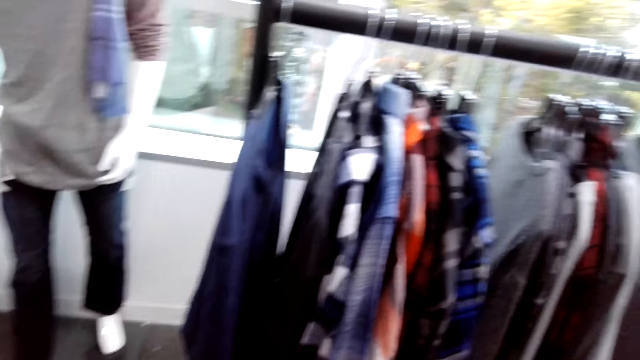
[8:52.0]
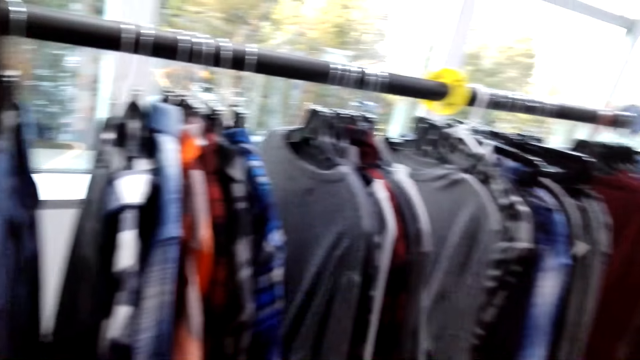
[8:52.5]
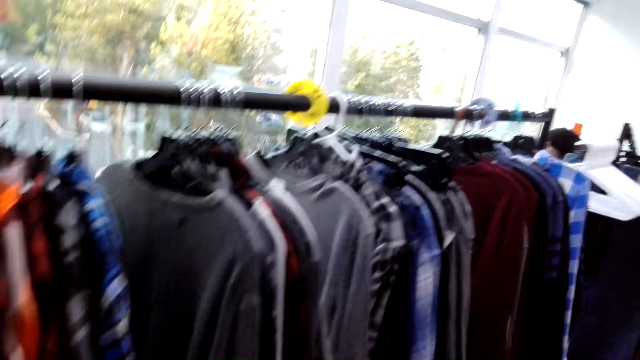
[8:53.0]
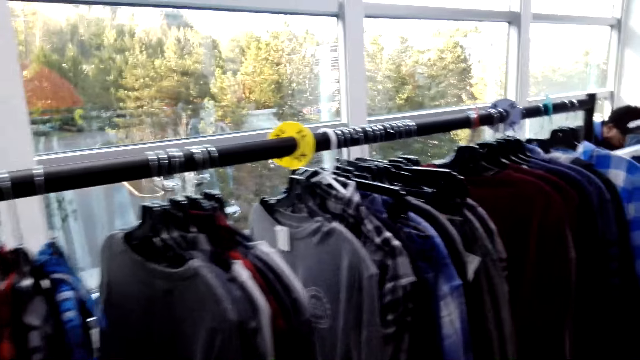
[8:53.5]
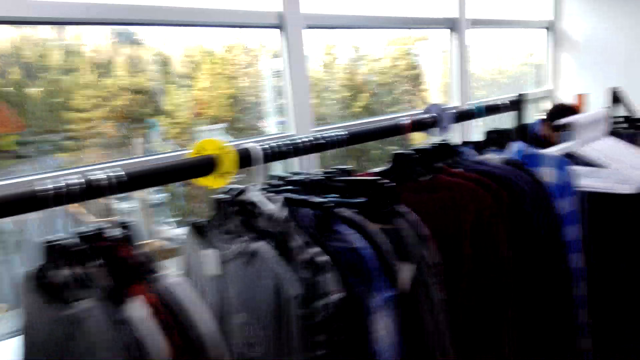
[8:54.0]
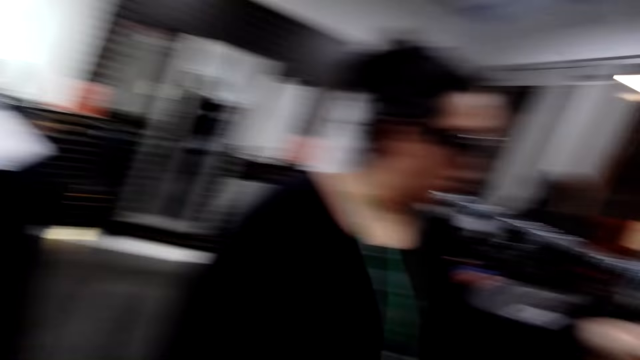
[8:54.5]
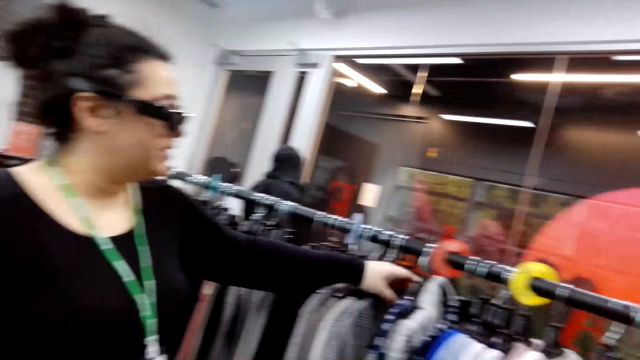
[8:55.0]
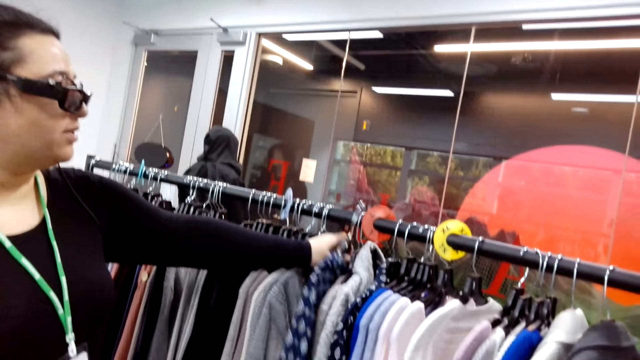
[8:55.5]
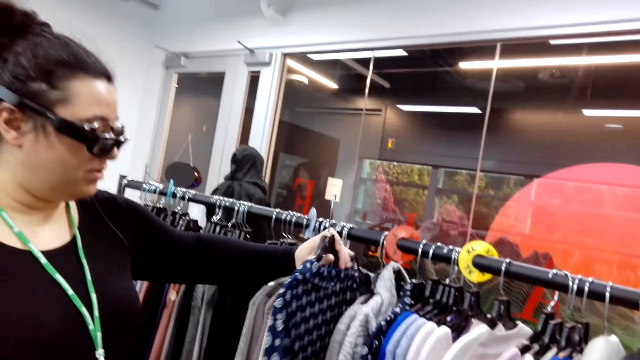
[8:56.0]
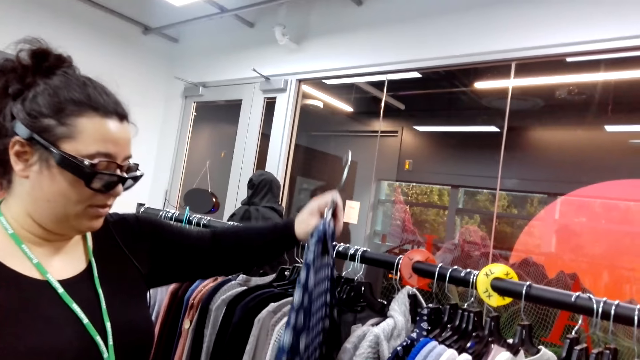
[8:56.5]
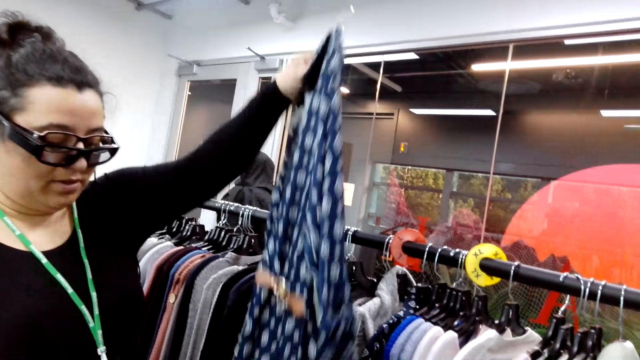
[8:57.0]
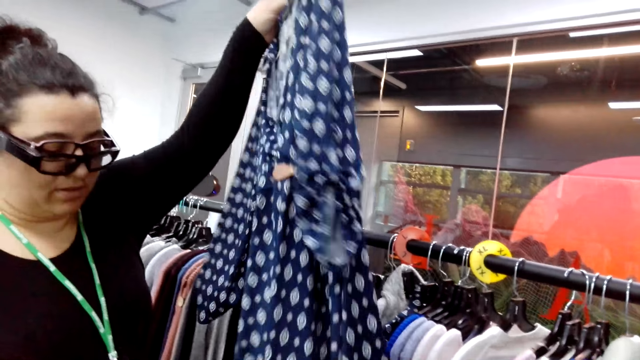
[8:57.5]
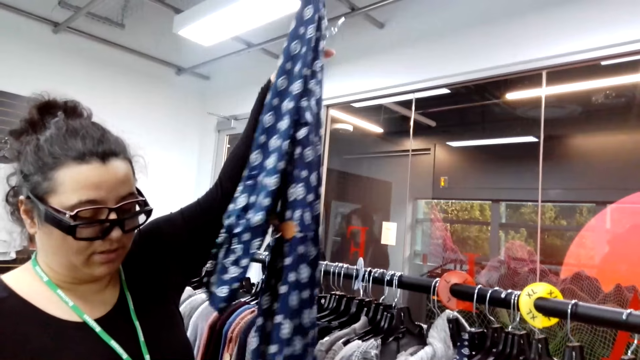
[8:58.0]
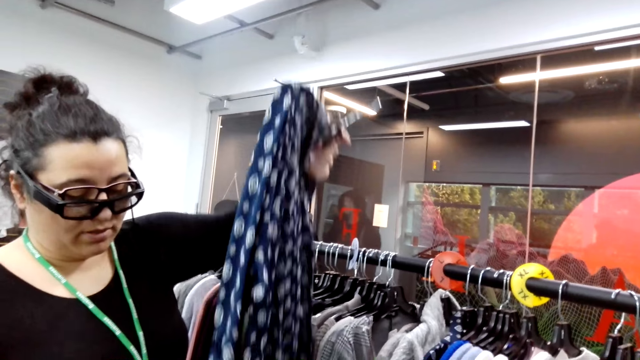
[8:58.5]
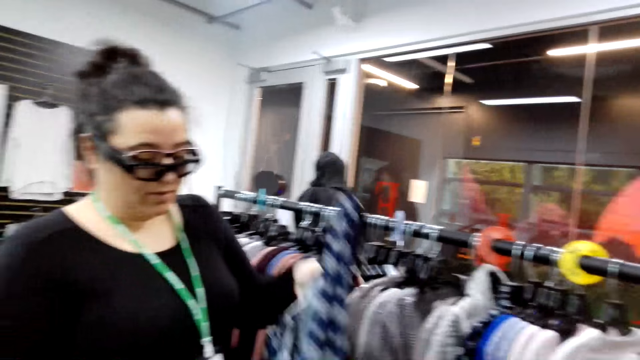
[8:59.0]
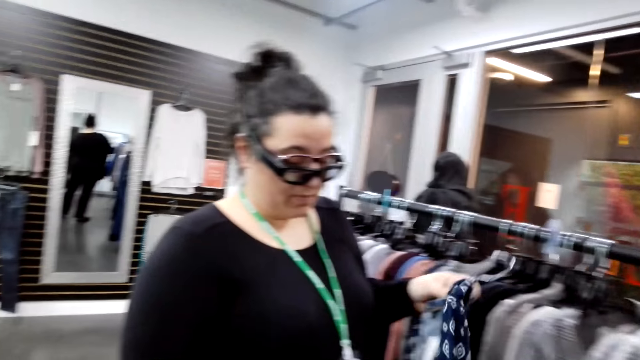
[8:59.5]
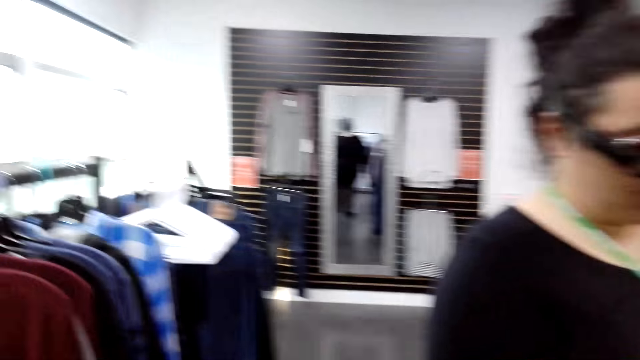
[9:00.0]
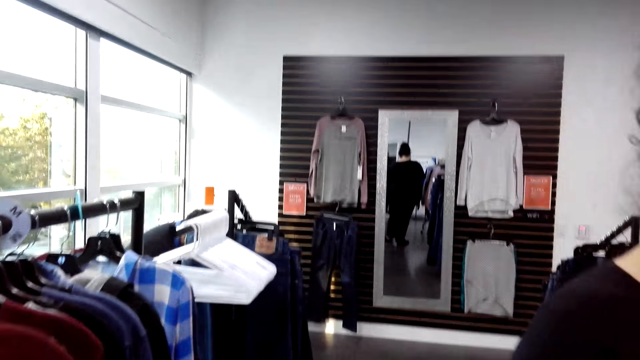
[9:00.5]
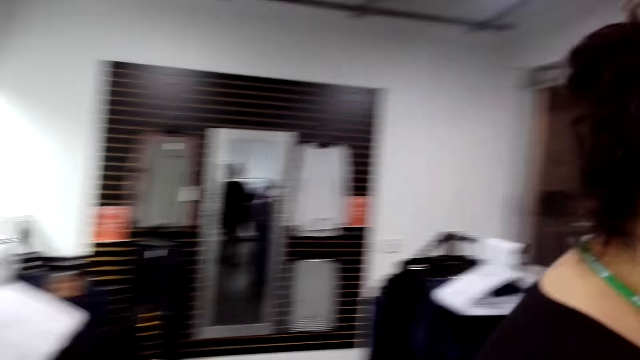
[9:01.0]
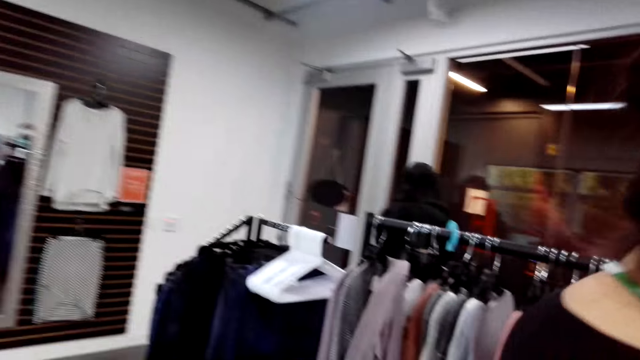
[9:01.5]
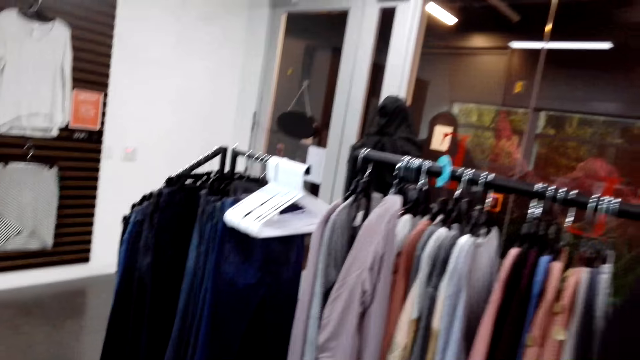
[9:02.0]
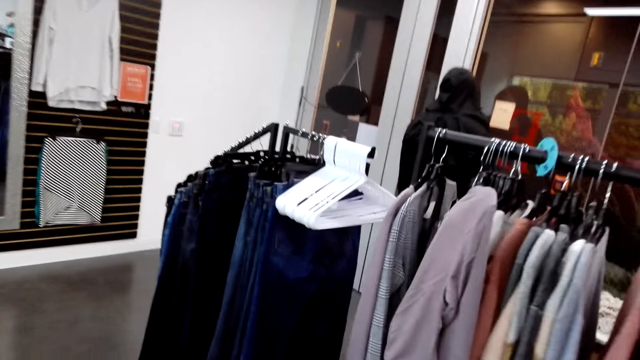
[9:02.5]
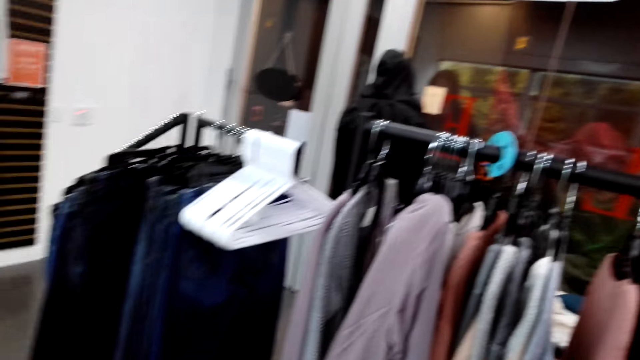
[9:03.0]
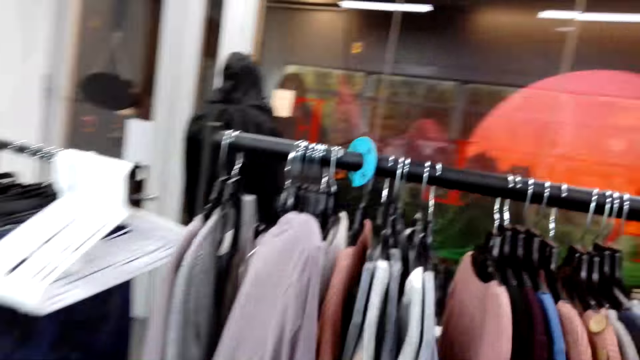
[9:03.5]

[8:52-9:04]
A lady picks the dress from the hanging line. The lady moves a cloth. The camera wearer walks in the store. They look around the room.

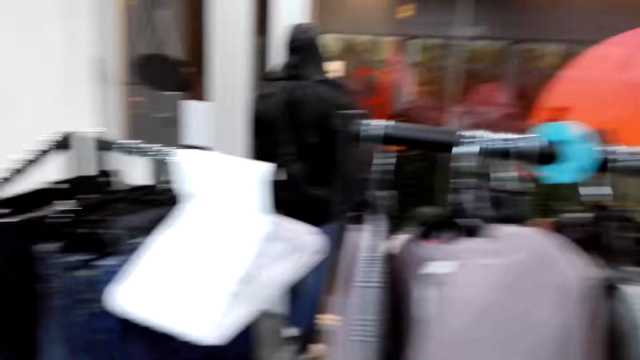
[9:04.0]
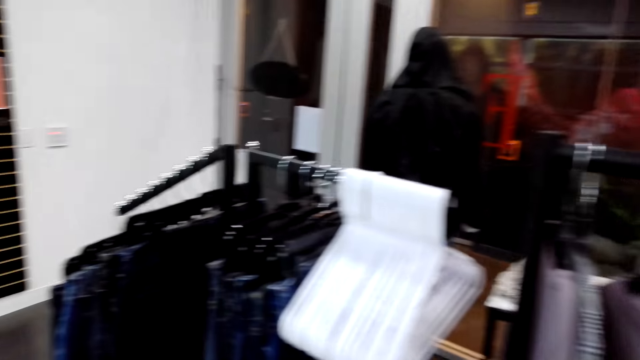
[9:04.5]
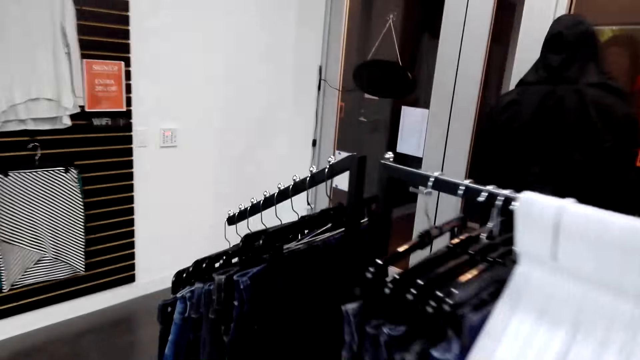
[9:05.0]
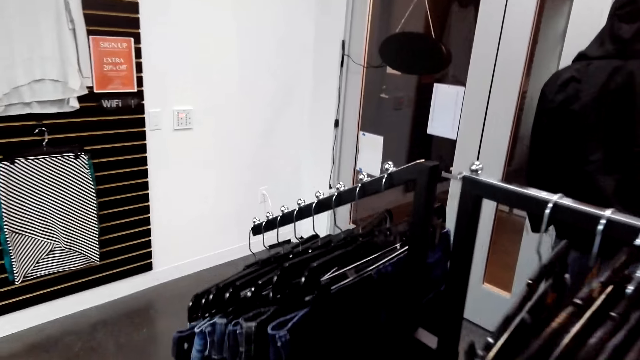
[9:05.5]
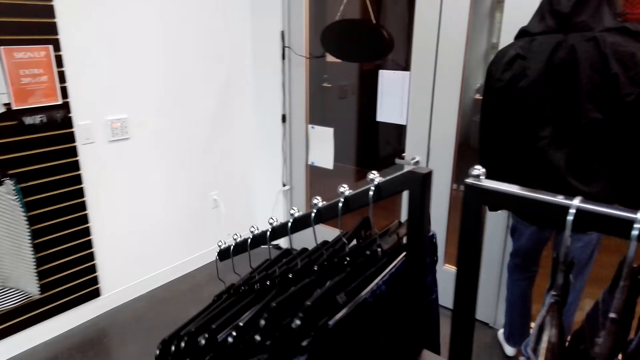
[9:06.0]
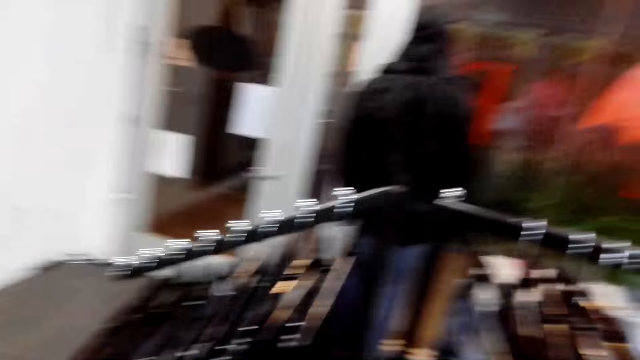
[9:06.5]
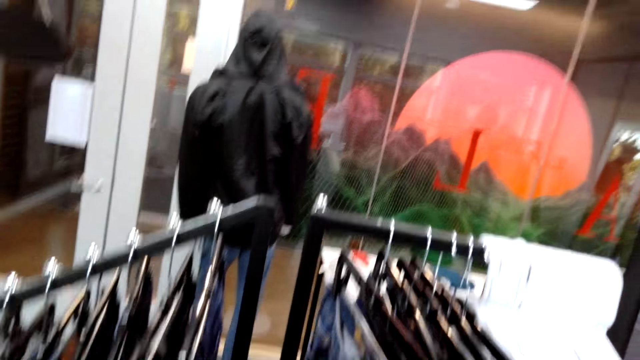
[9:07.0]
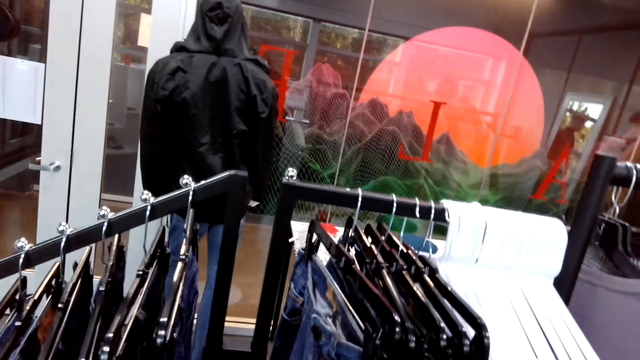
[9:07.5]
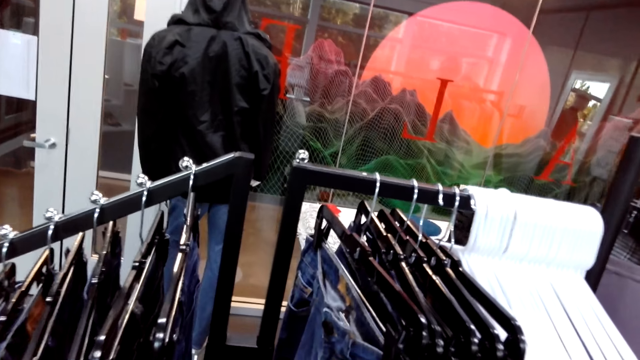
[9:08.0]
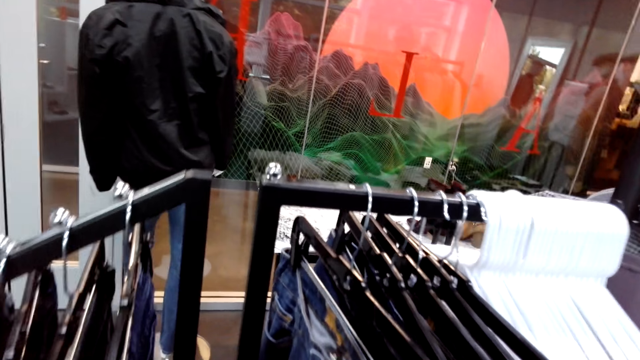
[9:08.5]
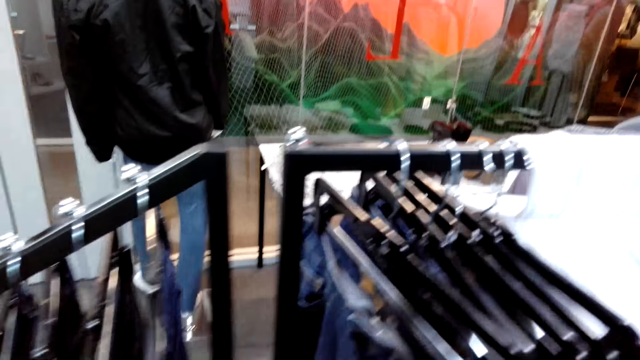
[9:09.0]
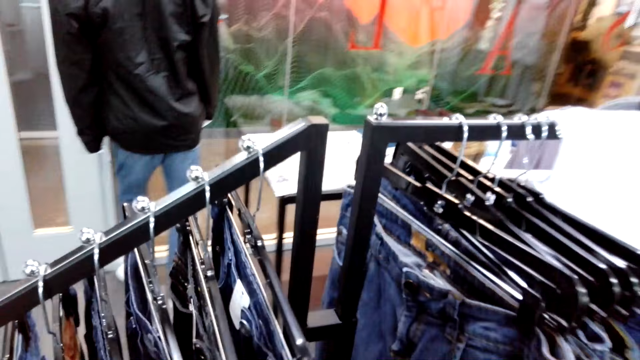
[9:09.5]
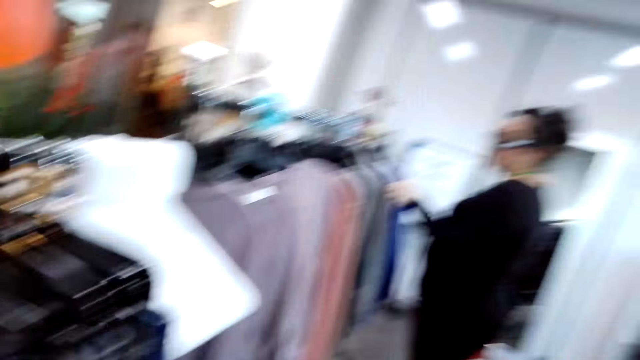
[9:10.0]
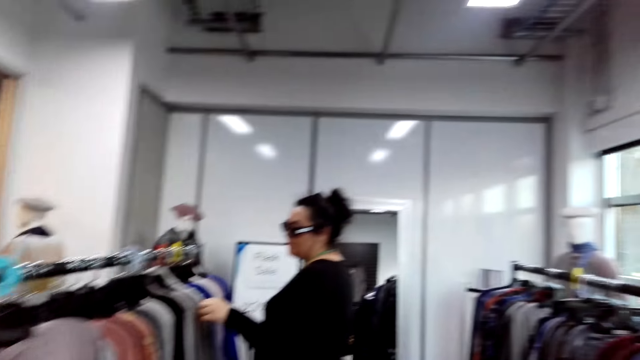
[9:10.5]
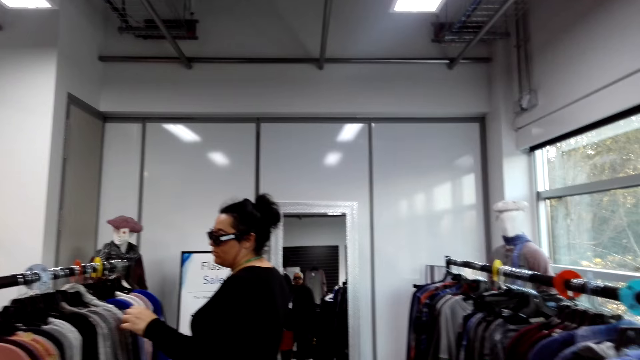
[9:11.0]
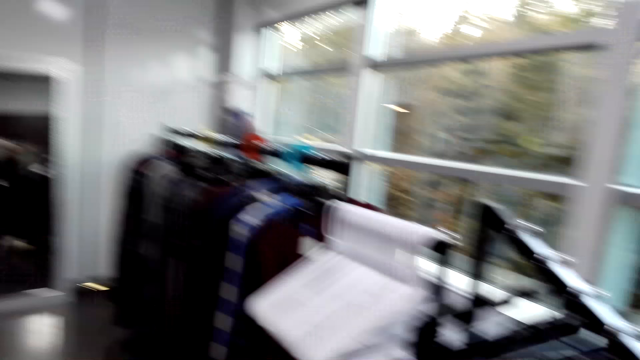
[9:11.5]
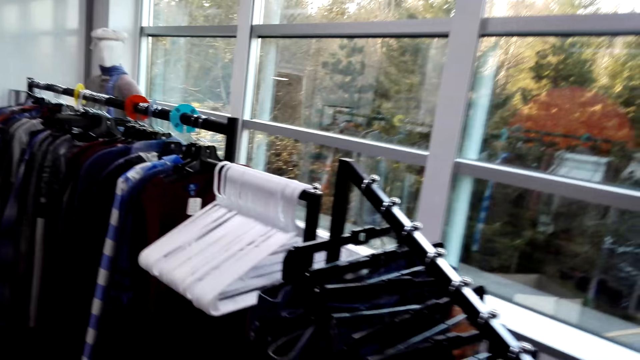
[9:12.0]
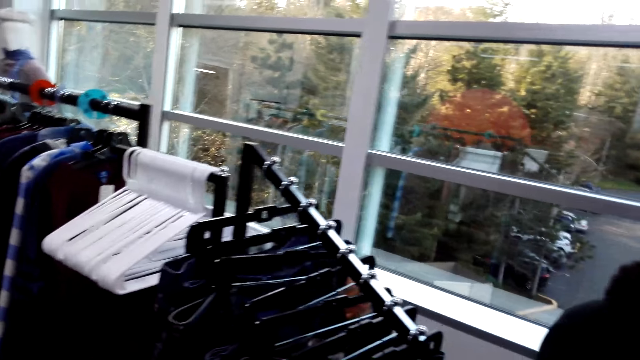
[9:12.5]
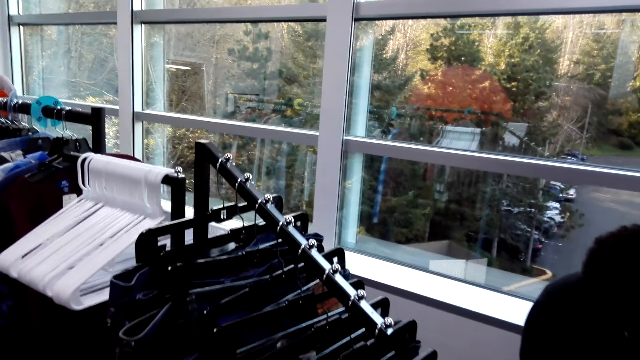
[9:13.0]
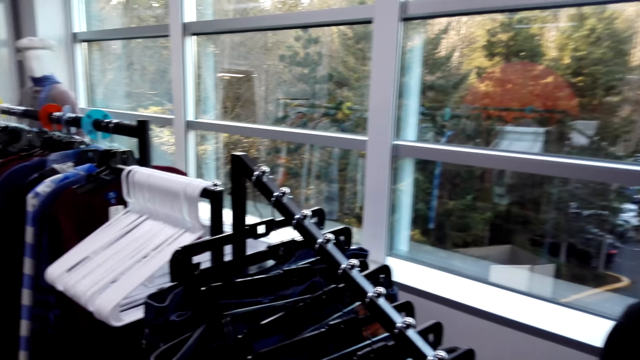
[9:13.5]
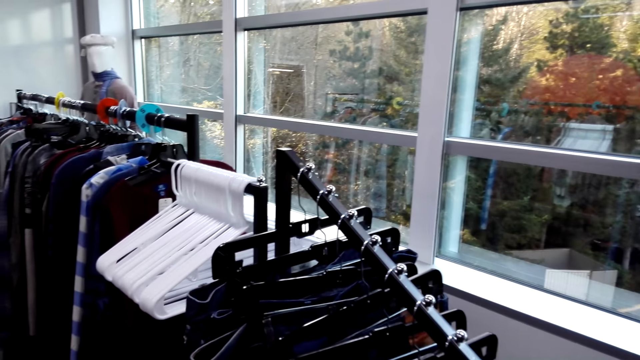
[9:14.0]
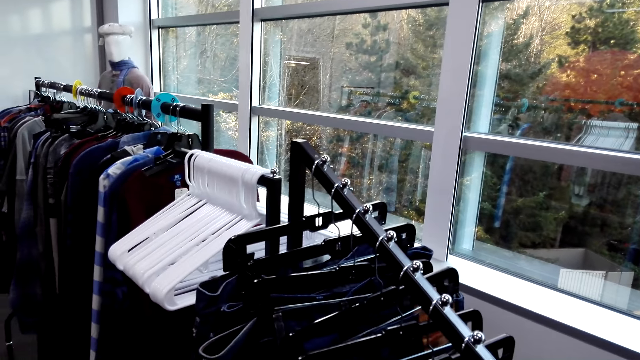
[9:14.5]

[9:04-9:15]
The camera wearer walks on the floor. They look around the room.
